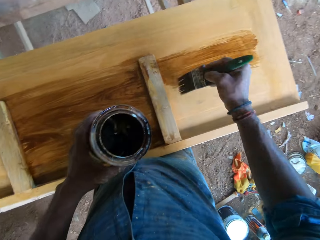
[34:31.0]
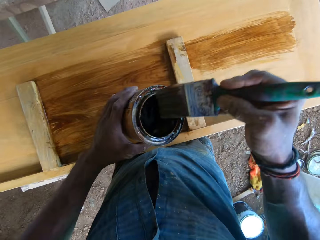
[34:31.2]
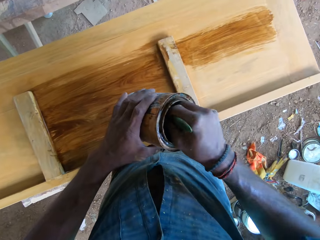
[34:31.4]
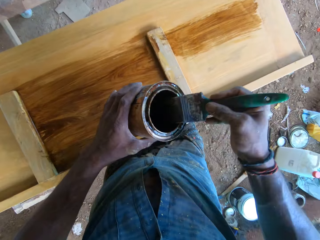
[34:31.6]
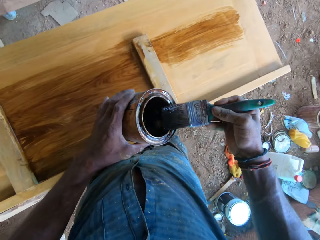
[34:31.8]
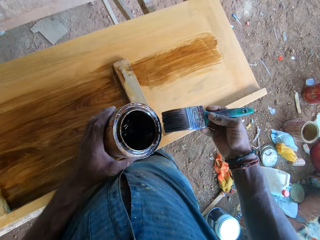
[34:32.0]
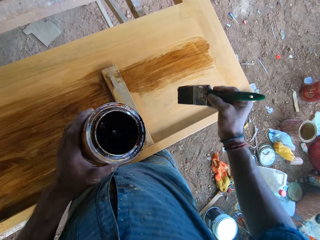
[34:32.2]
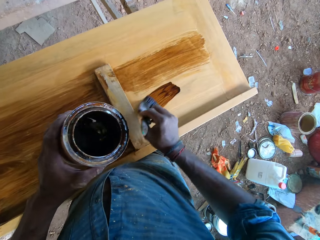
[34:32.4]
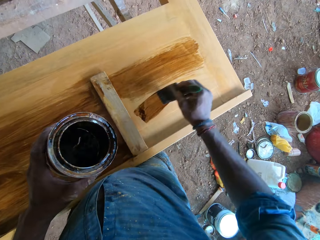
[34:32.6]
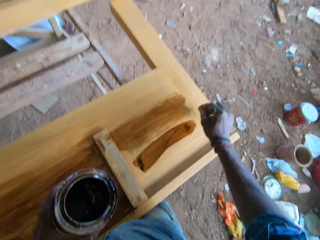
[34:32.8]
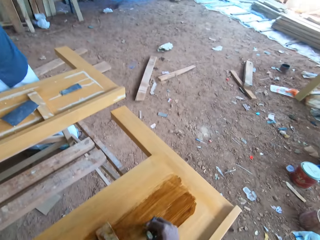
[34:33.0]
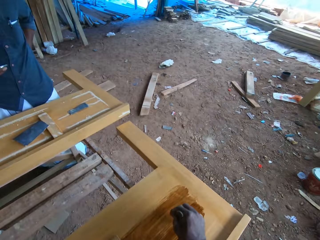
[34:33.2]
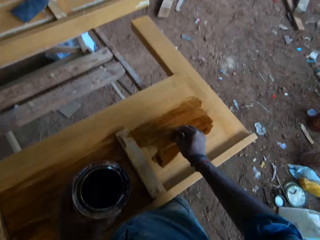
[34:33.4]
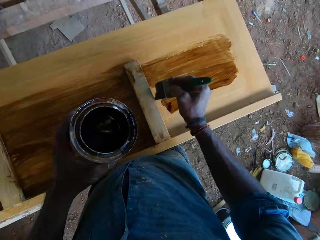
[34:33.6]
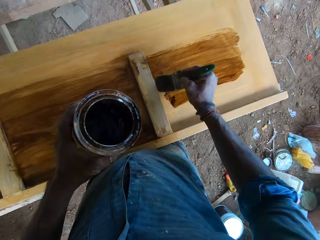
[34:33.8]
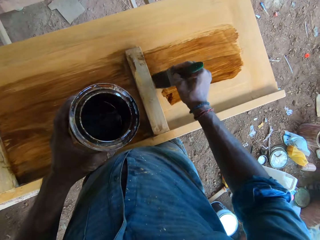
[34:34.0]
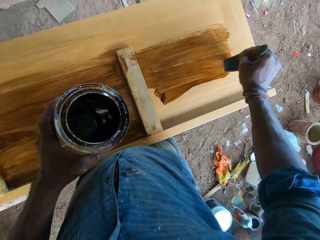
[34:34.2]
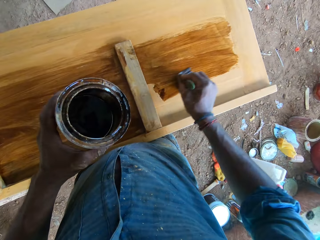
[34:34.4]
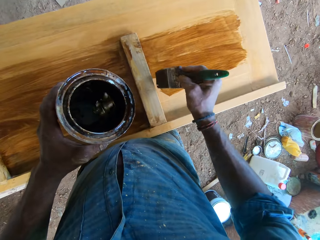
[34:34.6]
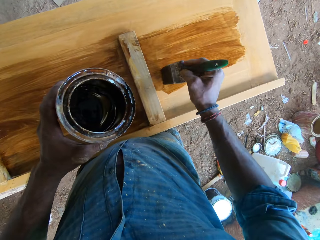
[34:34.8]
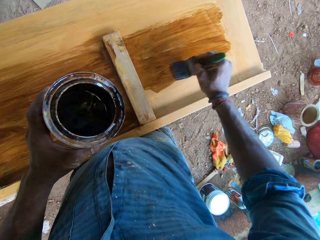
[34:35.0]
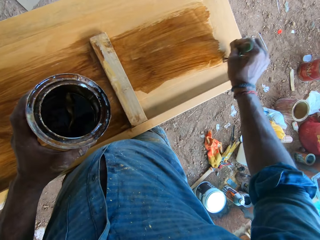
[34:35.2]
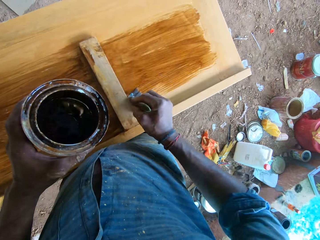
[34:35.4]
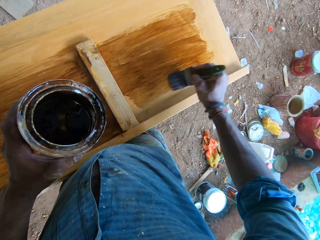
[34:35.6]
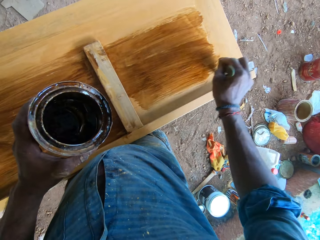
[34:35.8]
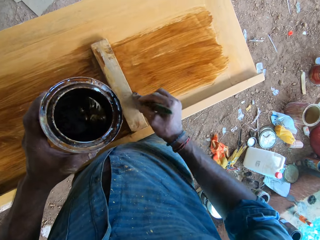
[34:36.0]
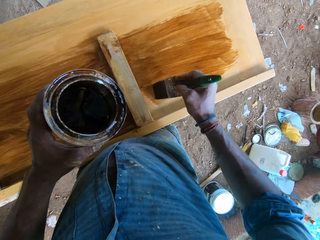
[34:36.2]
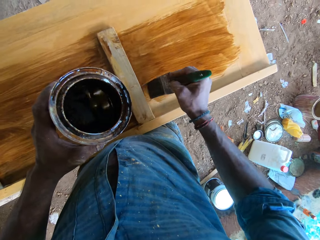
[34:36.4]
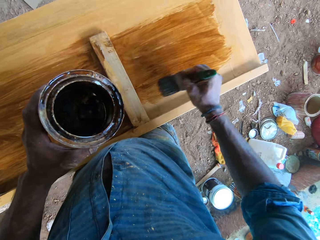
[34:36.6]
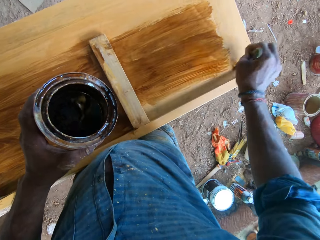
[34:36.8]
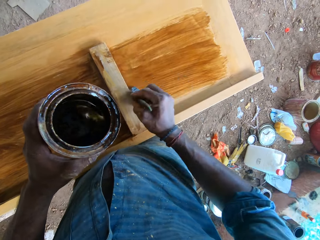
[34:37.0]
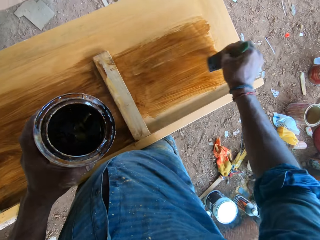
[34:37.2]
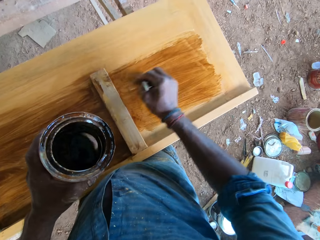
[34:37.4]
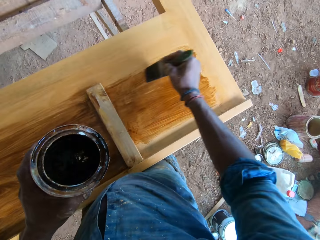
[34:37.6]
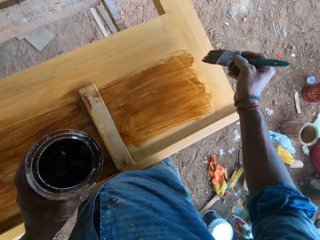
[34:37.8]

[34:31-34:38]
The camera wearer dips the paintbrush in his right hand in the paint container in his left hand. He paints the wooden bed frame with the paintbrush in his right hand.

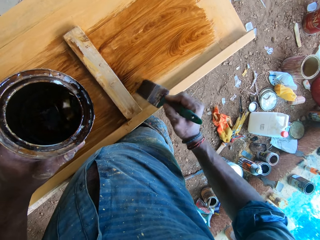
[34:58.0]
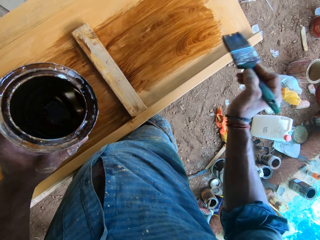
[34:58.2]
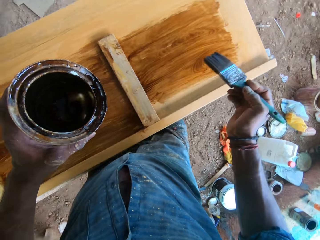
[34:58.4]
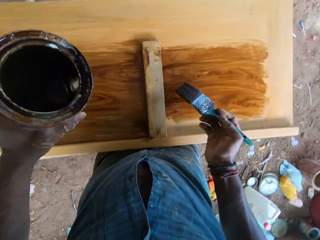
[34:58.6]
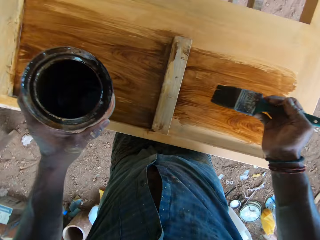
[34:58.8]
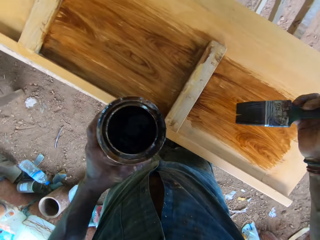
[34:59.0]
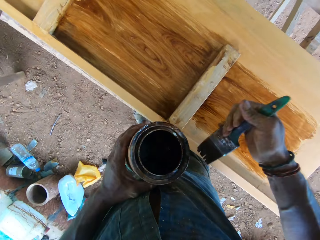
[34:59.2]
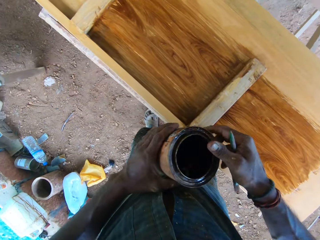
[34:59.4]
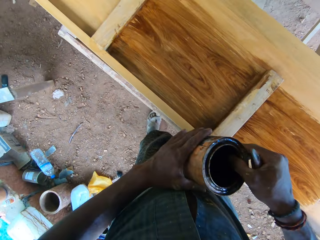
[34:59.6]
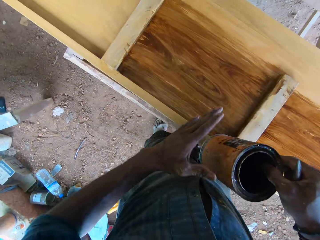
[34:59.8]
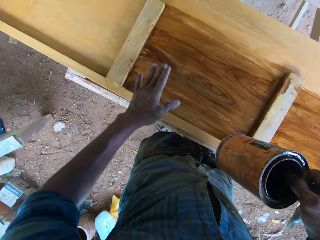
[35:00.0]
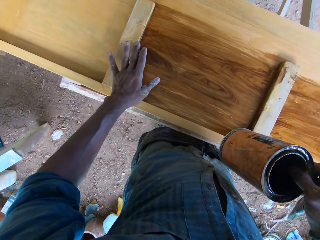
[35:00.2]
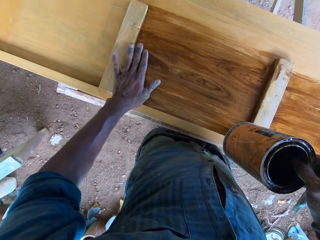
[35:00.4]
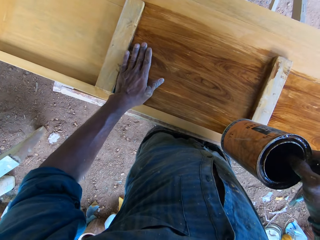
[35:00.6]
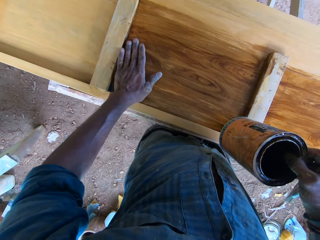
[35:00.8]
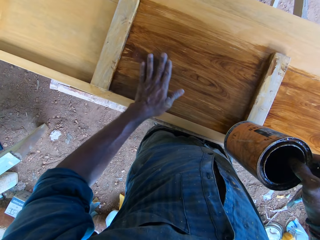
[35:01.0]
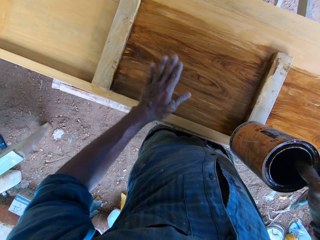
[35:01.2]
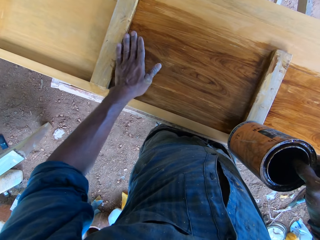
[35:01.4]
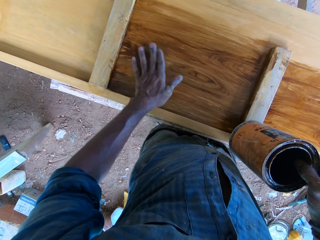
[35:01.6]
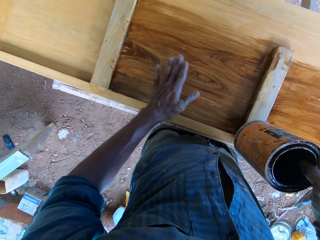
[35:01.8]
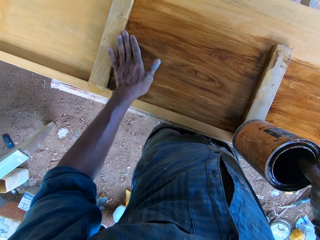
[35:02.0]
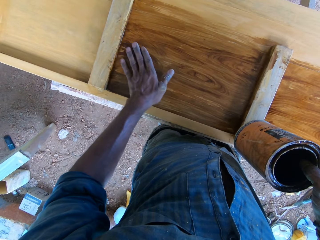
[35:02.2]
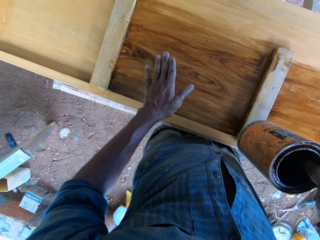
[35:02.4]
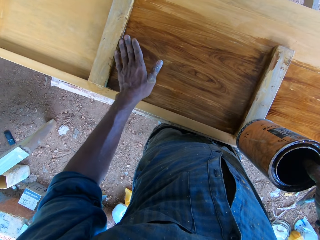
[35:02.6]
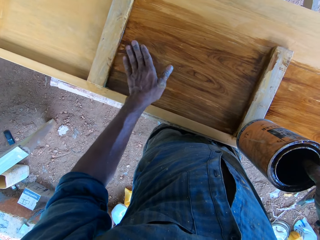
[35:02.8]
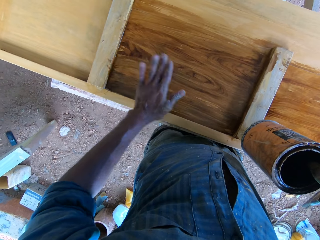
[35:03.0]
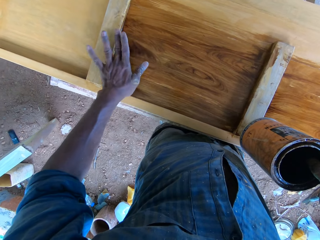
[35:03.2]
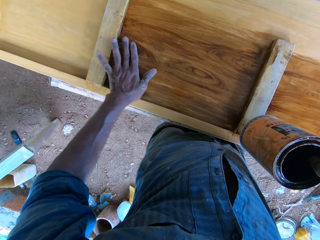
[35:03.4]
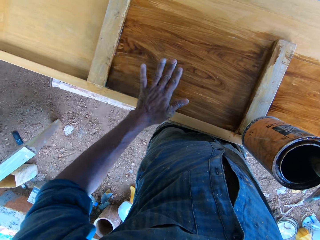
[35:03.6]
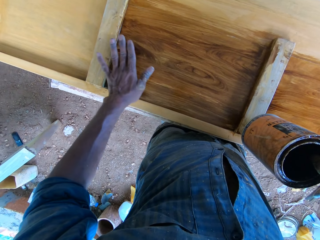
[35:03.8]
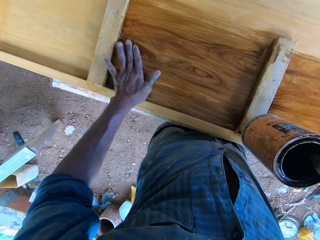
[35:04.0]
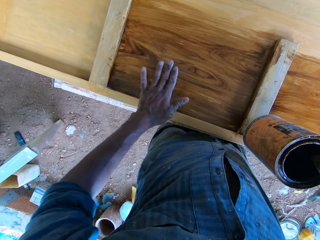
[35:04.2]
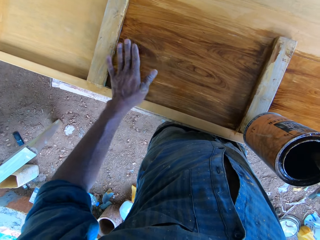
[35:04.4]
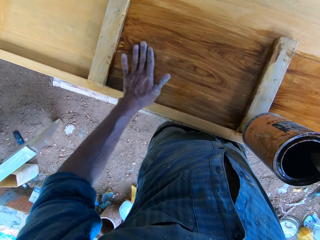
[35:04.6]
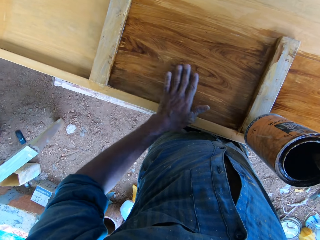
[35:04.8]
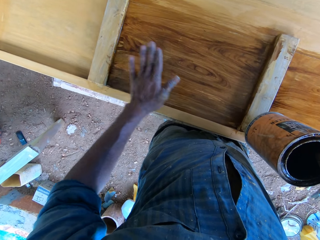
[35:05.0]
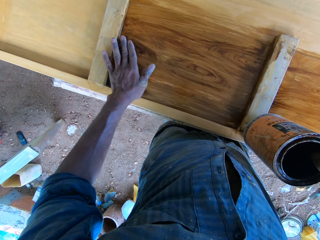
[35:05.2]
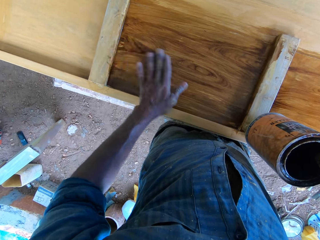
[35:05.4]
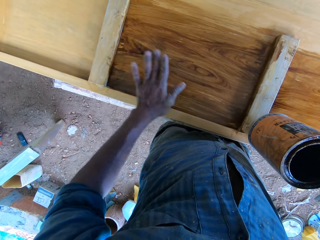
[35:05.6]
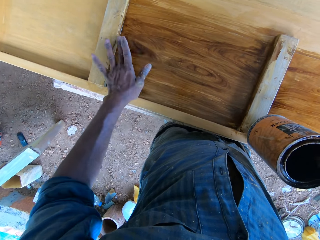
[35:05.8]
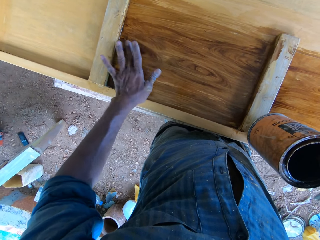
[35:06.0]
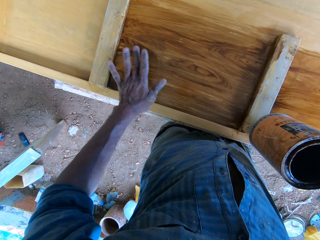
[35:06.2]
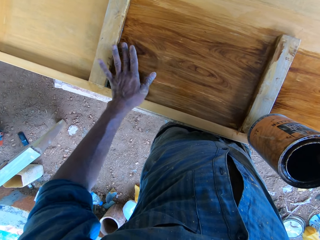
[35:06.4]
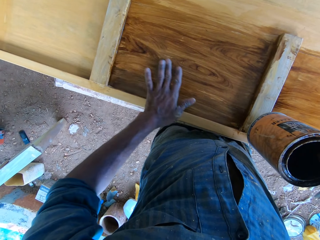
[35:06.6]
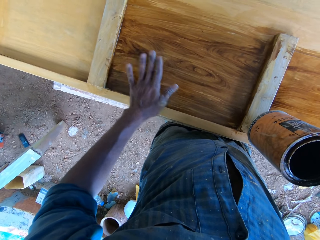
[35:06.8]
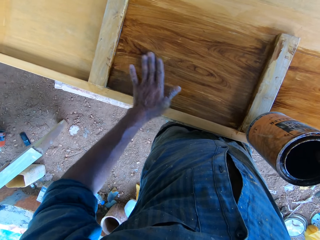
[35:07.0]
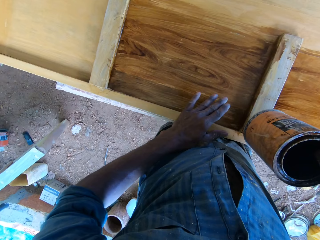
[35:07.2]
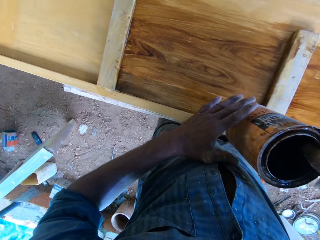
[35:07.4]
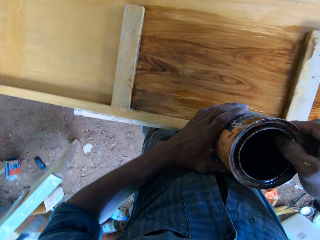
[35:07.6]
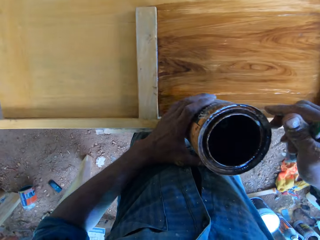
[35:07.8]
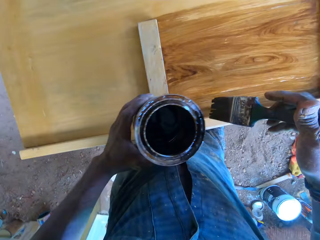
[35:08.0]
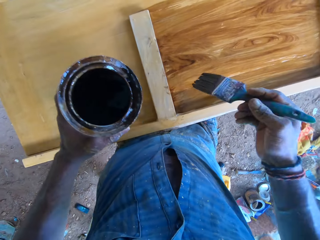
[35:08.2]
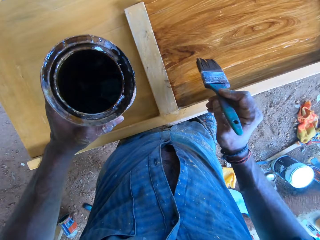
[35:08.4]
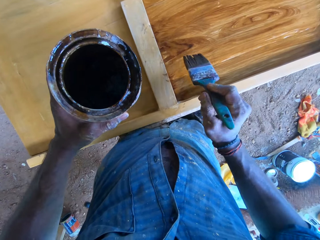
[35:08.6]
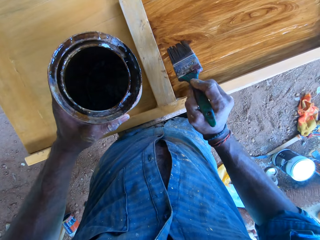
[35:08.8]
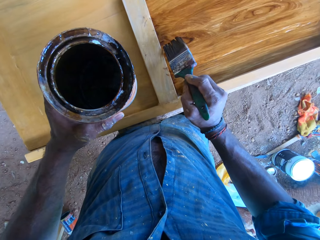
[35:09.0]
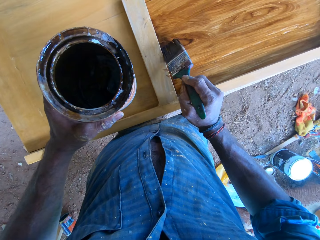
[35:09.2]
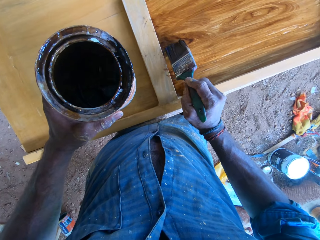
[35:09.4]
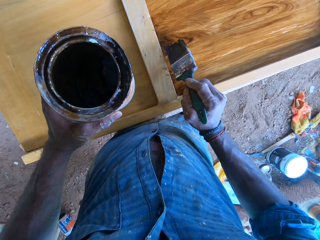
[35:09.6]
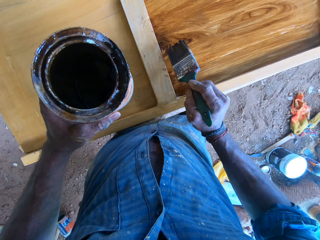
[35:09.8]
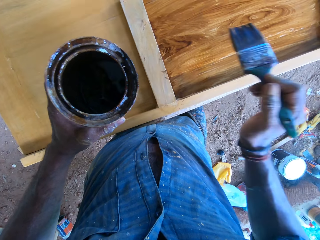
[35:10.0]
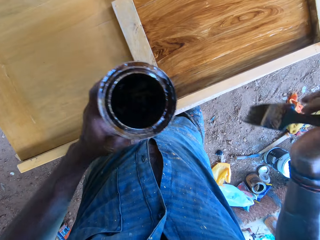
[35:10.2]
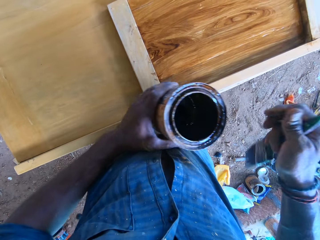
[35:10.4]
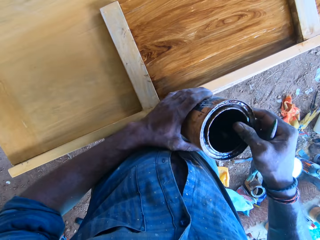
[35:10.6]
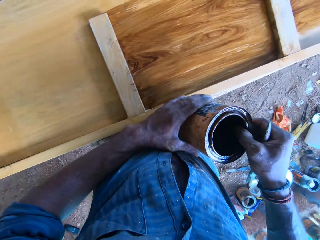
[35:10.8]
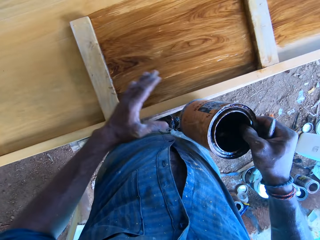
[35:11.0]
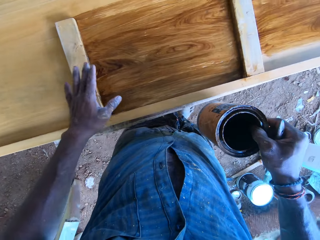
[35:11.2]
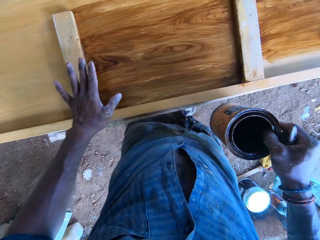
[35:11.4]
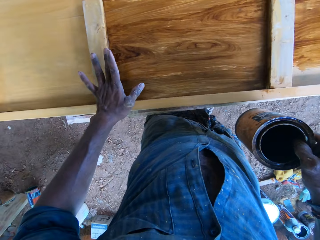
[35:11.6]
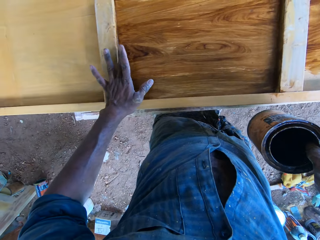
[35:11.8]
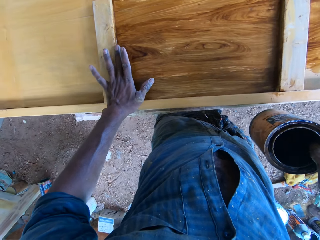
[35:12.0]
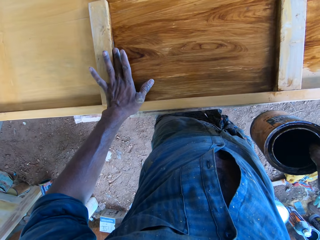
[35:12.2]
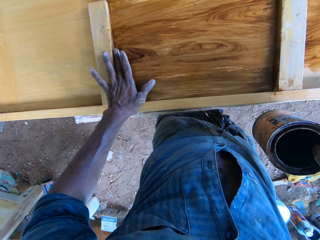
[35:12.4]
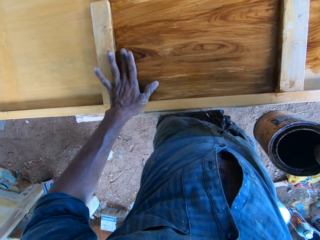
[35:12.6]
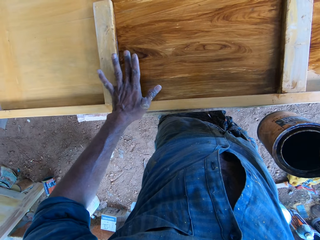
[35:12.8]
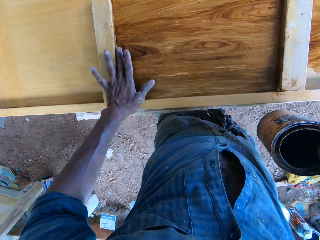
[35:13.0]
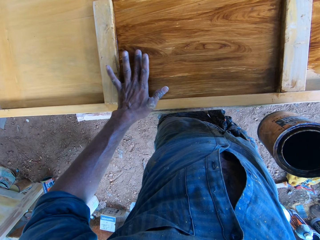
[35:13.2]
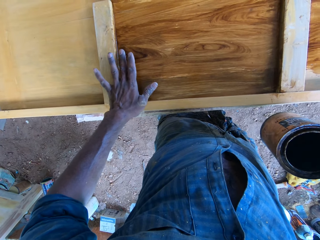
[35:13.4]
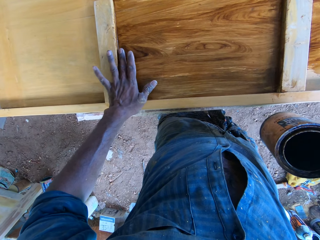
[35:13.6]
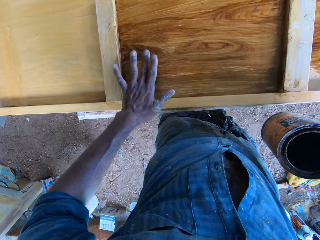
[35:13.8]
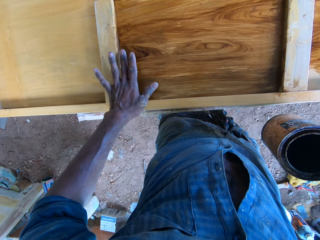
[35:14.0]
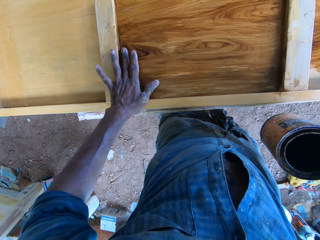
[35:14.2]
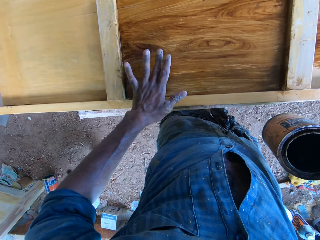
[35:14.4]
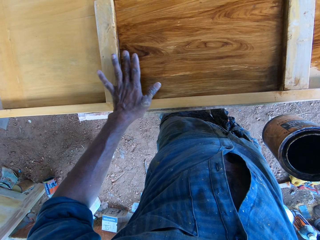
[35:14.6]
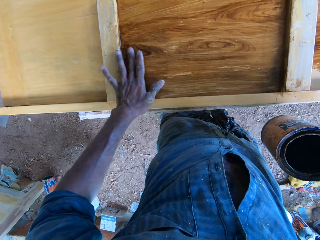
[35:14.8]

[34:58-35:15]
The camera wearer holds the paint container in his right hand. He smoothens the paint on the wooden bed frame with his left hand. He holds the paint container in his left hand. He paints the wooden bed frame with the paintbrush in his right hand. He holds the paint container in his right hand. He smoothens the paint on the wooden bed frame with his left hand.
